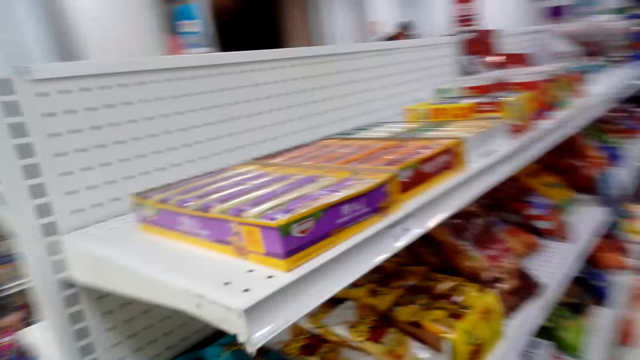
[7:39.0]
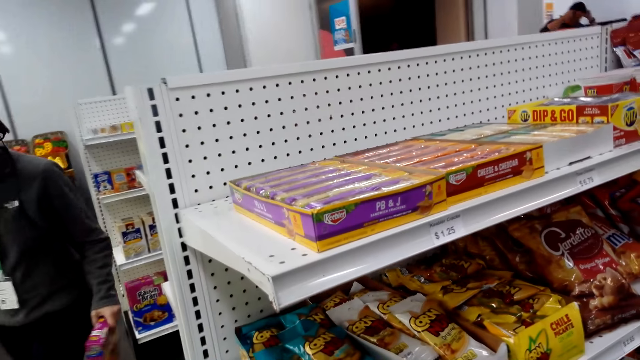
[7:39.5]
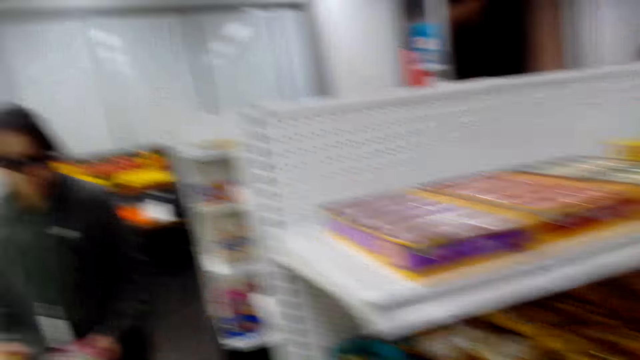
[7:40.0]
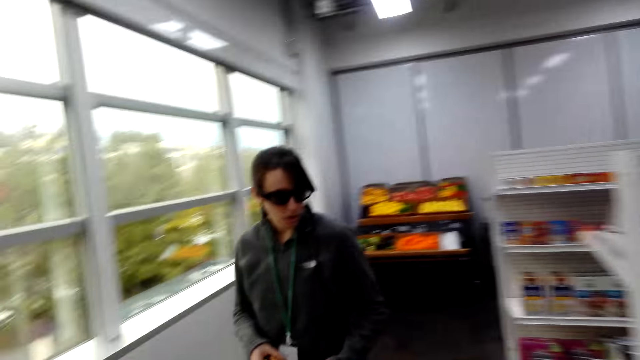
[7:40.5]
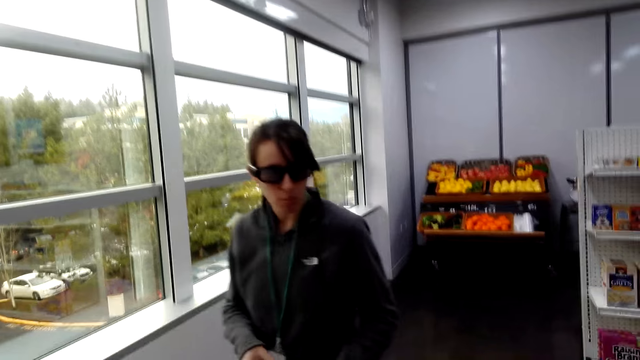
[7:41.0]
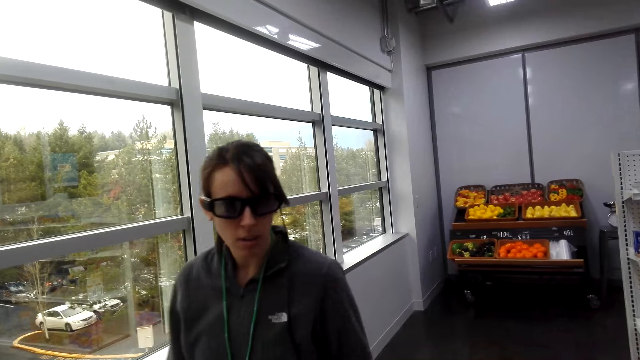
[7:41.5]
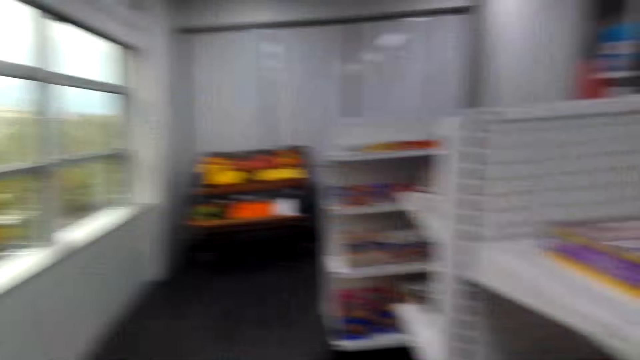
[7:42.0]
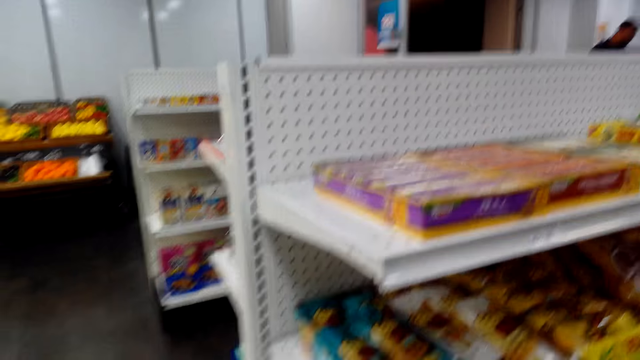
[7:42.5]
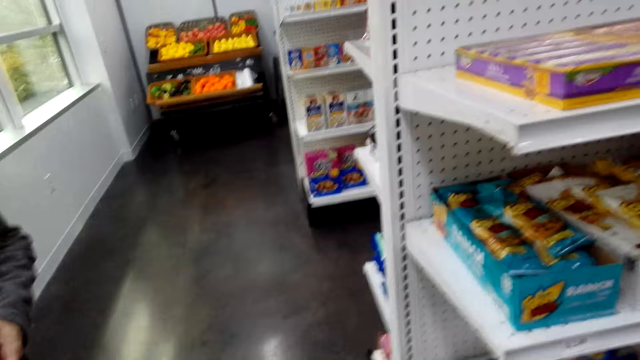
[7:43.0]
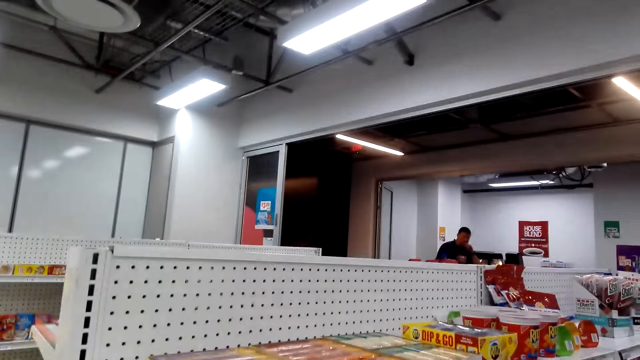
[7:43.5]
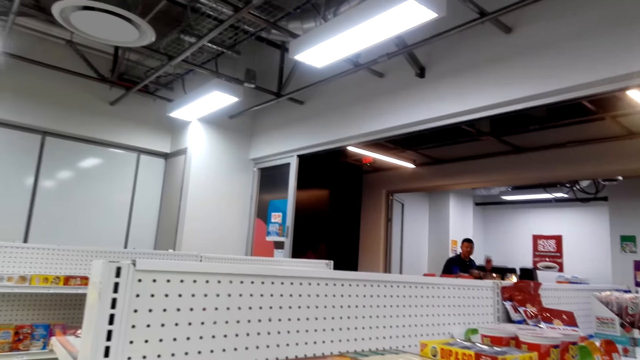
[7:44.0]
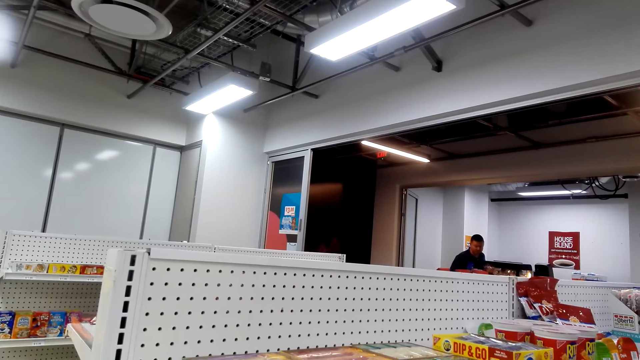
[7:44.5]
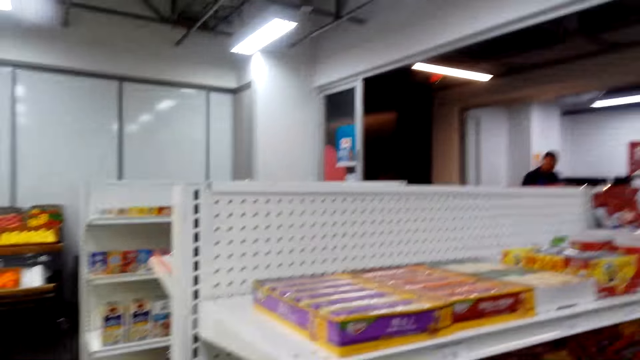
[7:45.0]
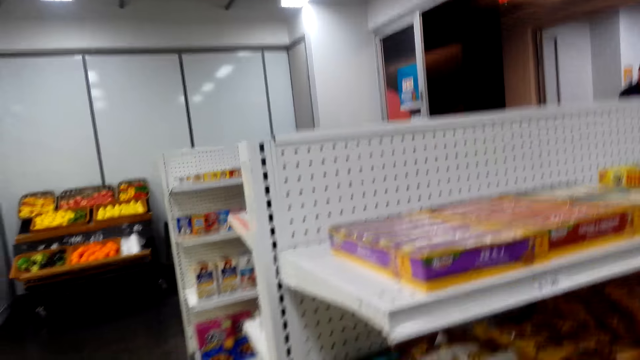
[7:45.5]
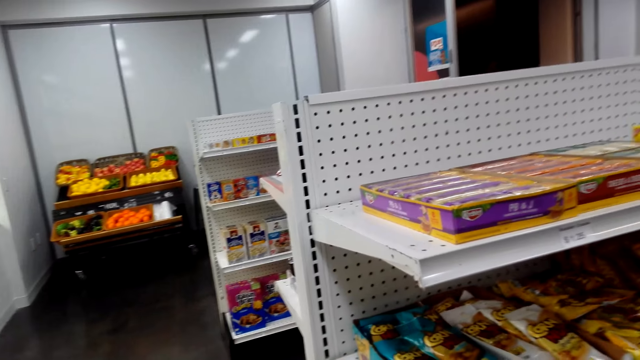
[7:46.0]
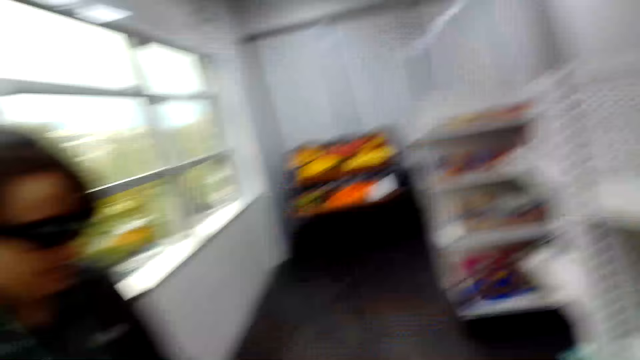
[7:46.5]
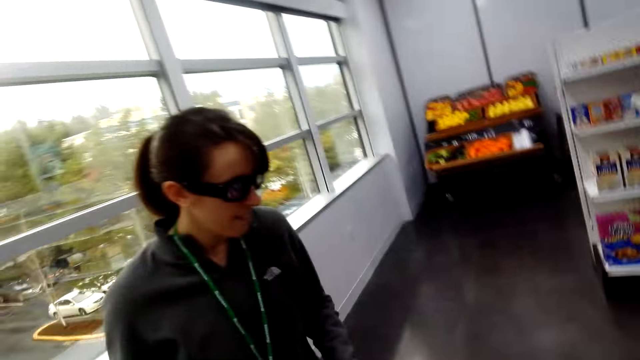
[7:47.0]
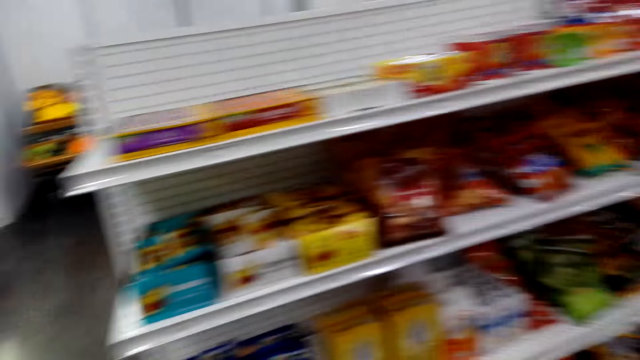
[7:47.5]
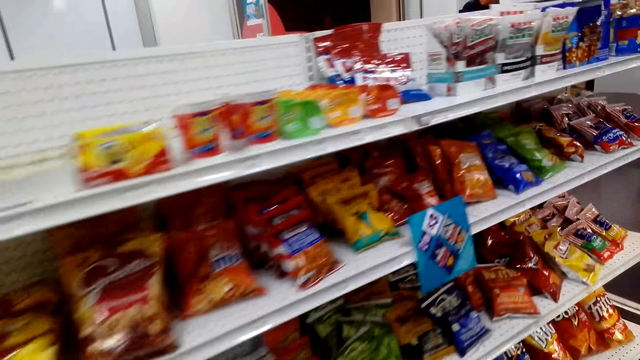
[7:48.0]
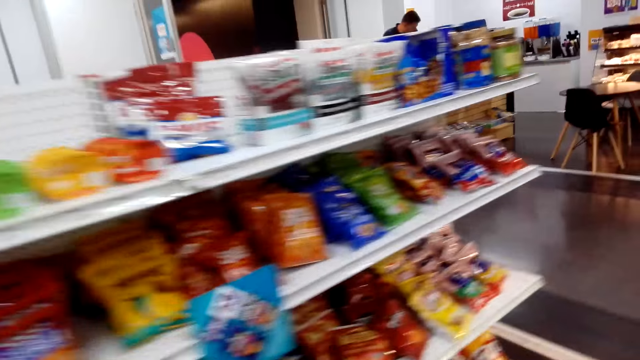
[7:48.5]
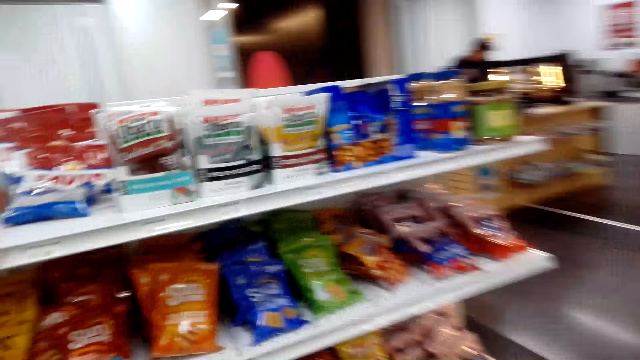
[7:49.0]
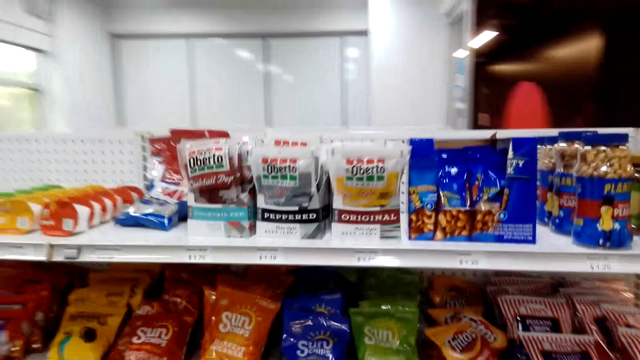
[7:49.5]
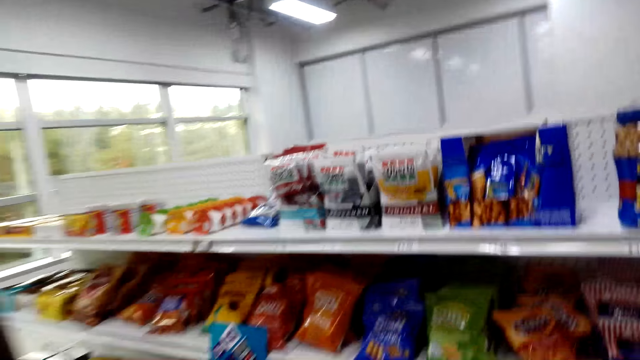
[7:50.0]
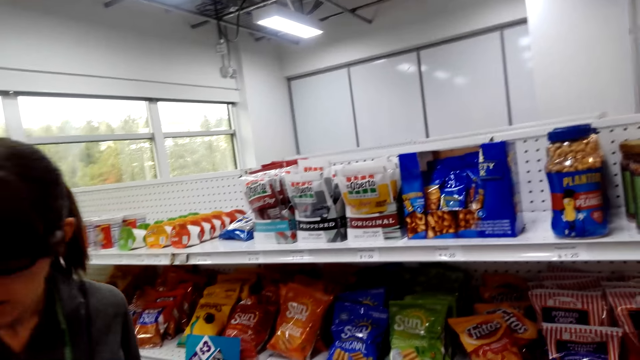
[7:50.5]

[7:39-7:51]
A woman looks for items on the shelves. A lady walks behind the camera wearer. They look around. A man converses with the camera wearer. The camera wearer looks for items on the shelves.

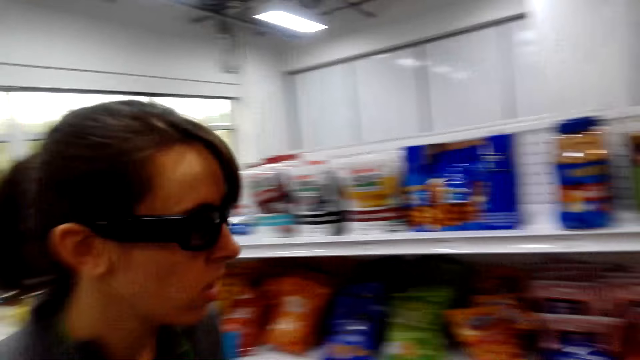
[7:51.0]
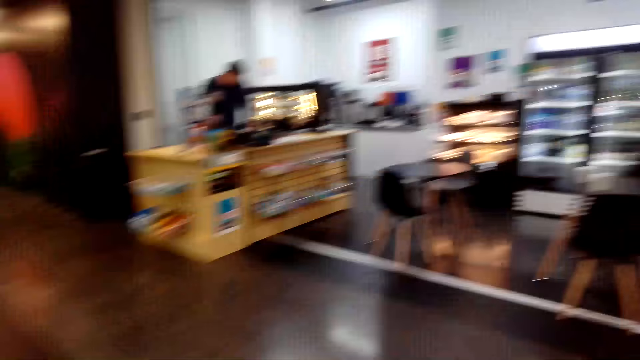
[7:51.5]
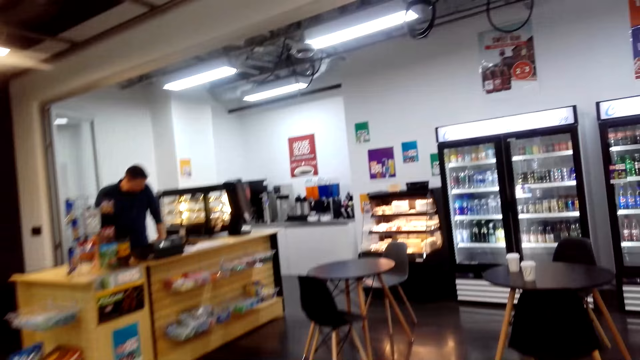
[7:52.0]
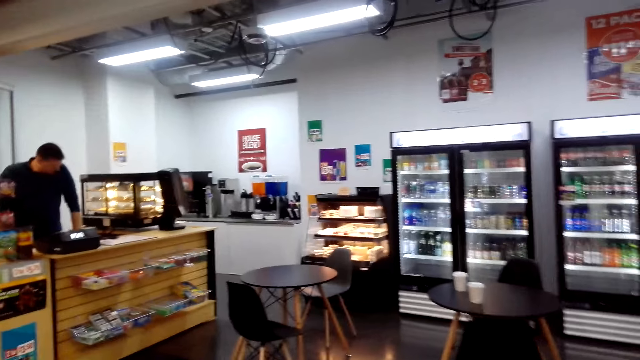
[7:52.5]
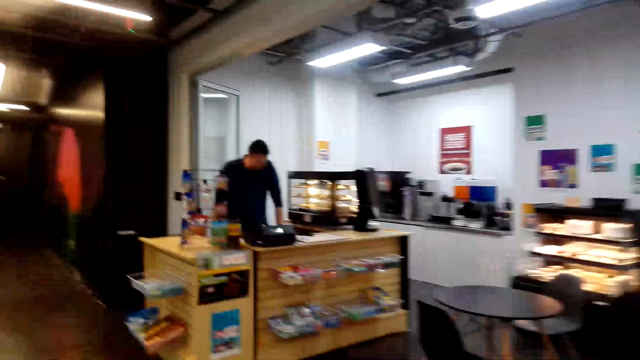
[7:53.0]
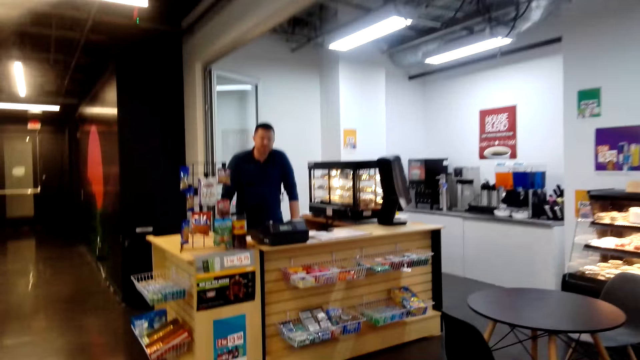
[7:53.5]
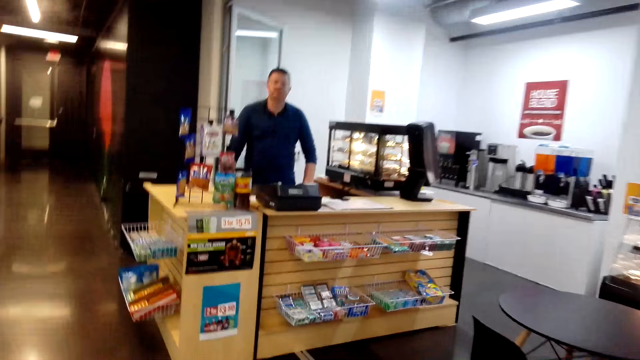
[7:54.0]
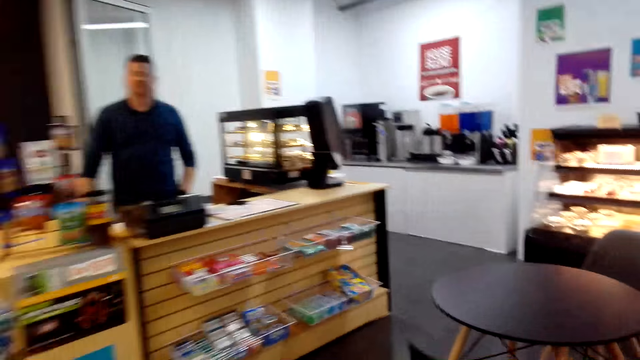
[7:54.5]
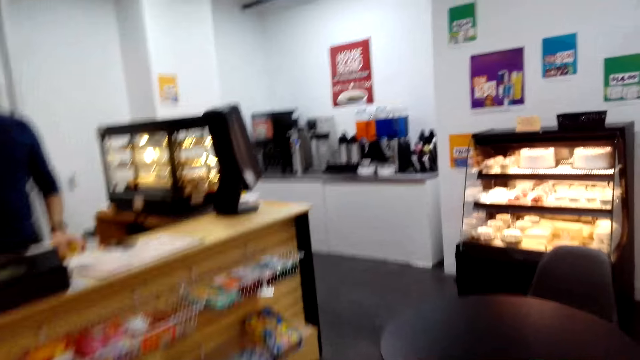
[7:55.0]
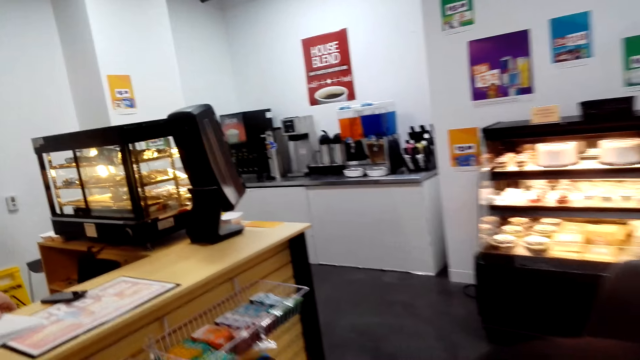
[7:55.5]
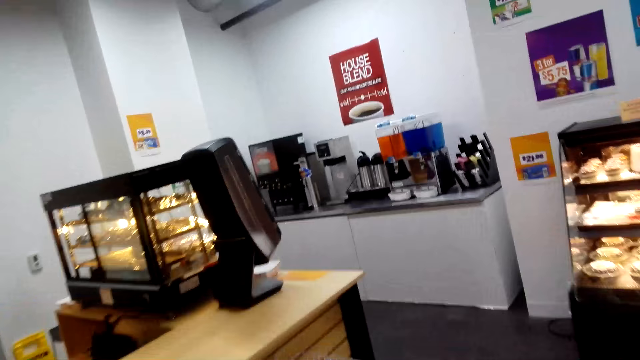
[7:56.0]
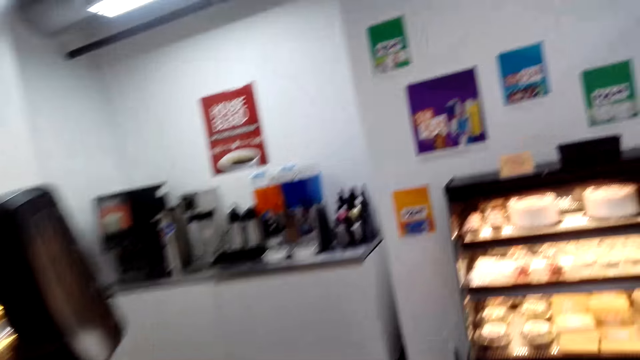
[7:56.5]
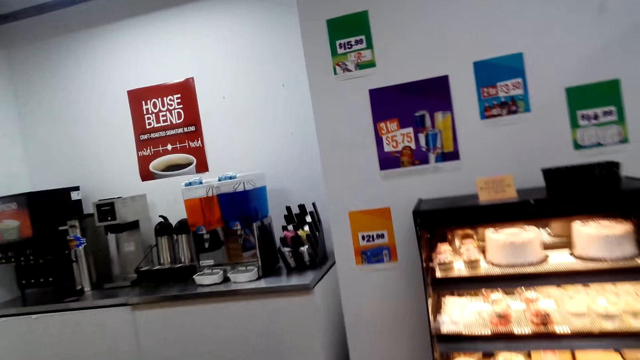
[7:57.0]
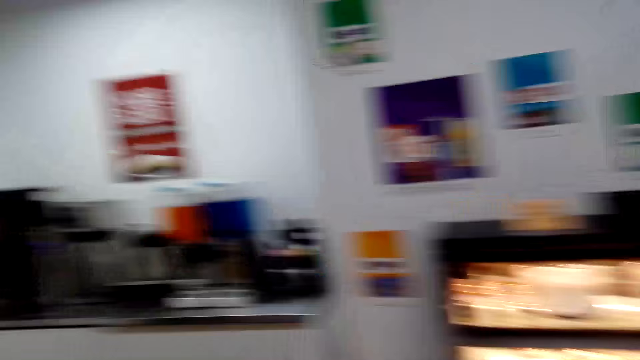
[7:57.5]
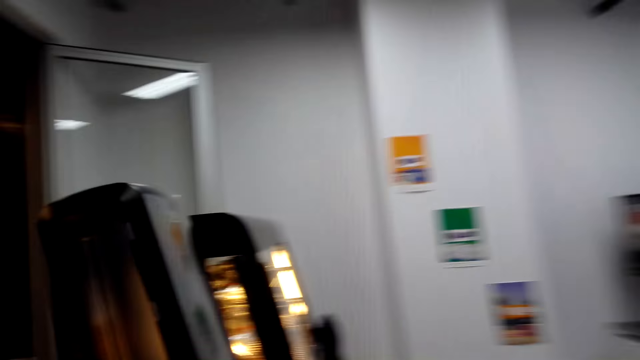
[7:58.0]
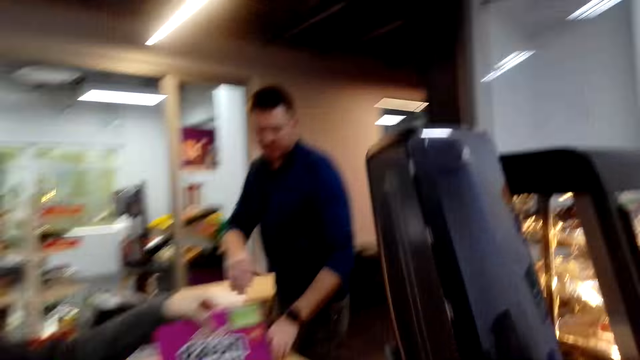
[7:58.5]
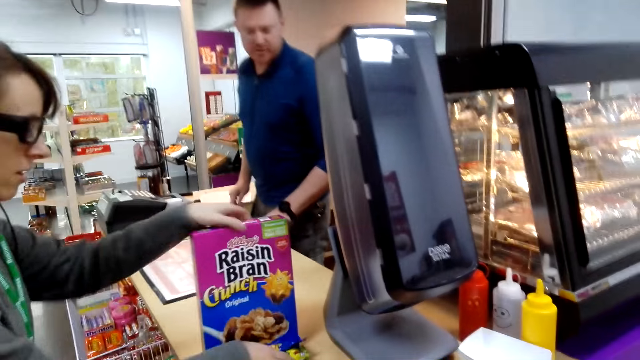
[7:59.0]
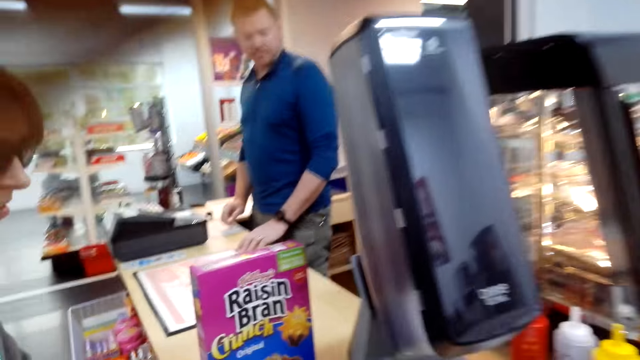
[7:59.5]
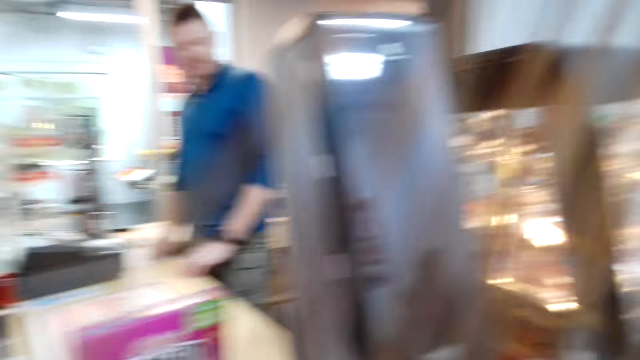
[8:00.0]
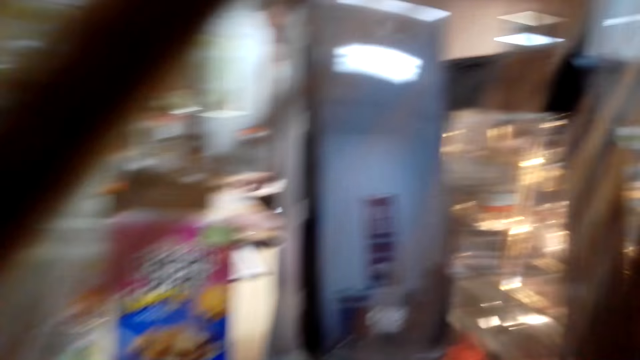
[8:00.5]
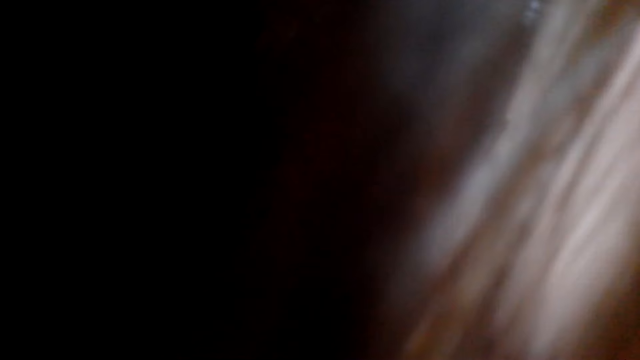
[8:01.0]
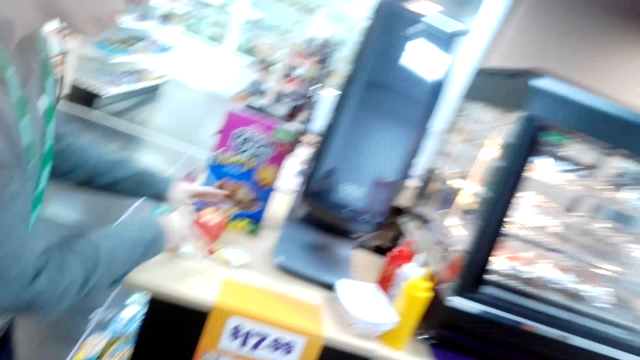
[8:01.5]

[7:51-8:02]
The camera wearer walks in a supermarket. A man stands at the counter. A woman puts items on the counter. The camera wearer touches the camera.
